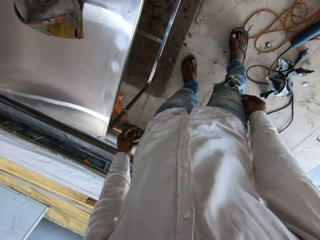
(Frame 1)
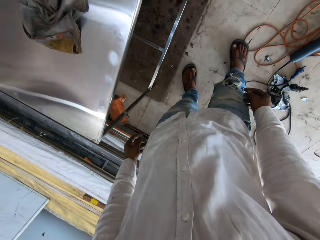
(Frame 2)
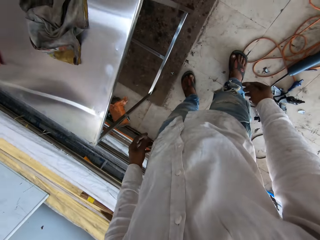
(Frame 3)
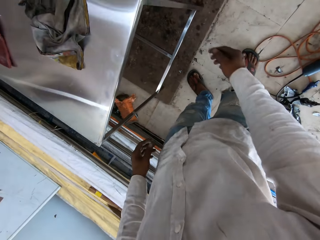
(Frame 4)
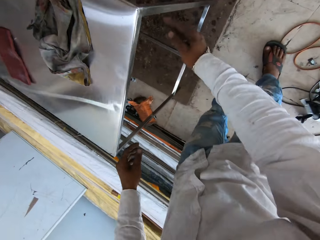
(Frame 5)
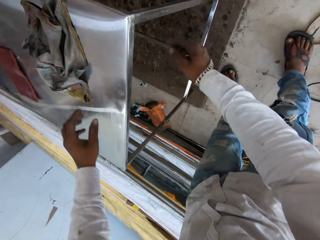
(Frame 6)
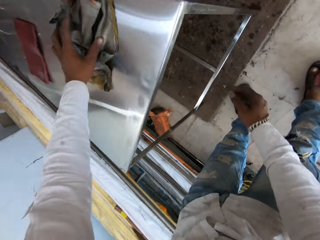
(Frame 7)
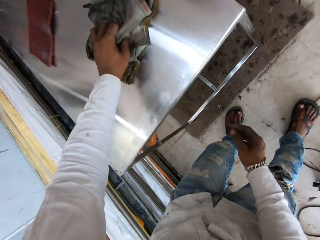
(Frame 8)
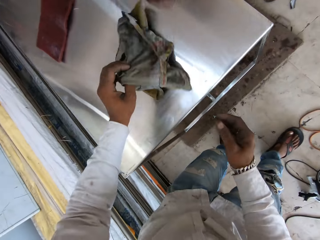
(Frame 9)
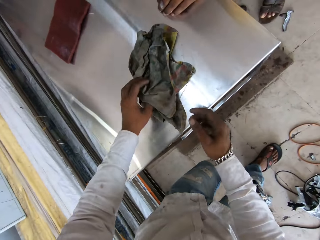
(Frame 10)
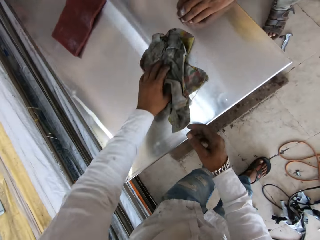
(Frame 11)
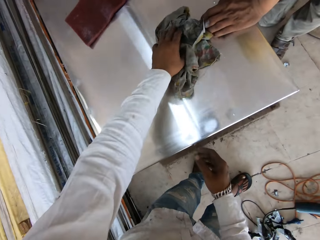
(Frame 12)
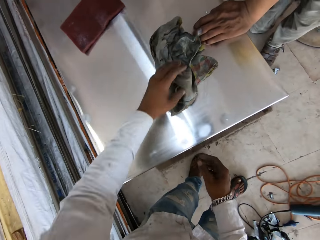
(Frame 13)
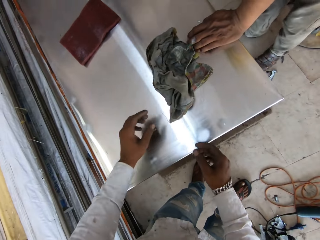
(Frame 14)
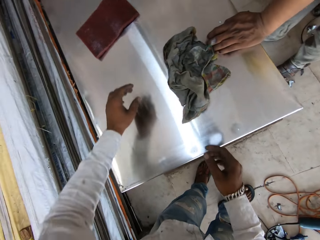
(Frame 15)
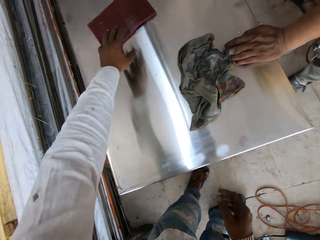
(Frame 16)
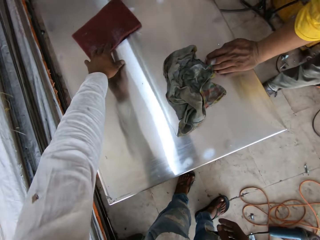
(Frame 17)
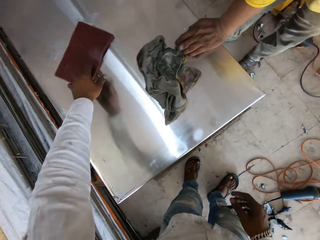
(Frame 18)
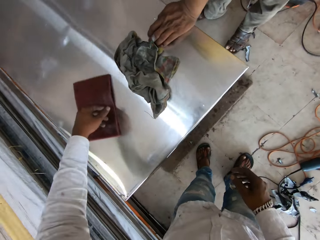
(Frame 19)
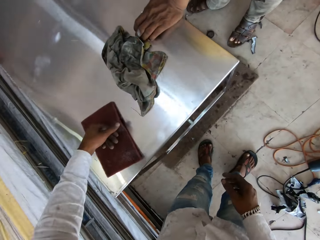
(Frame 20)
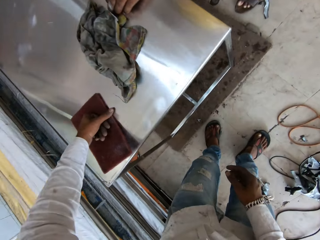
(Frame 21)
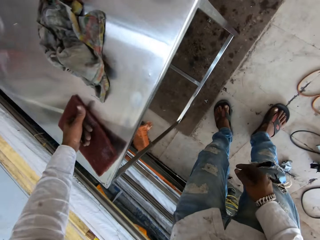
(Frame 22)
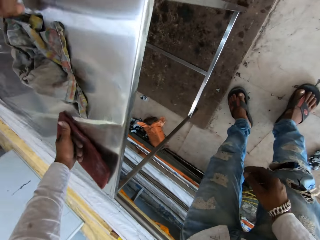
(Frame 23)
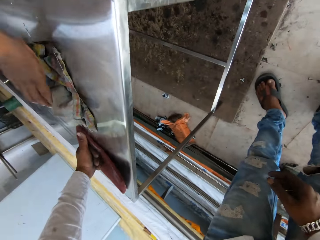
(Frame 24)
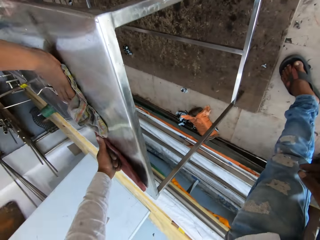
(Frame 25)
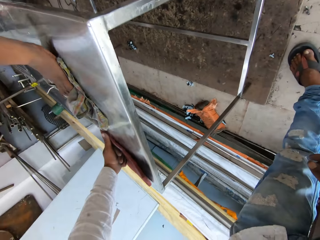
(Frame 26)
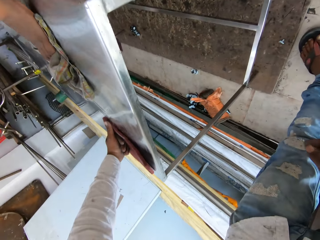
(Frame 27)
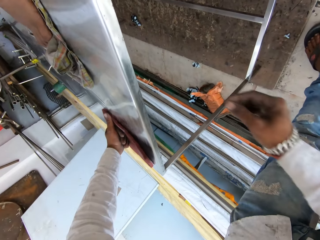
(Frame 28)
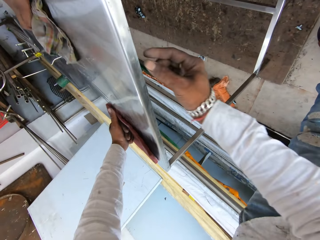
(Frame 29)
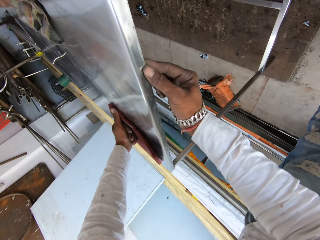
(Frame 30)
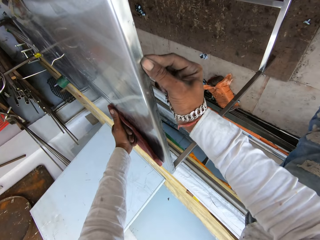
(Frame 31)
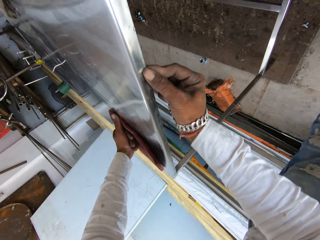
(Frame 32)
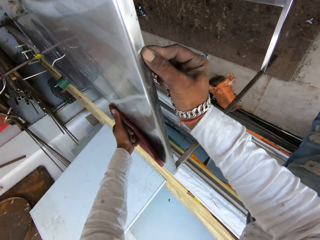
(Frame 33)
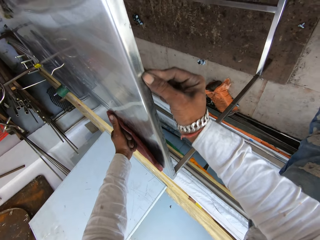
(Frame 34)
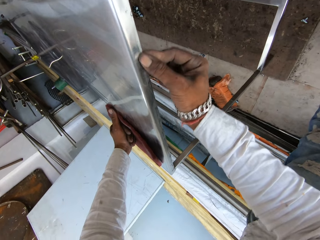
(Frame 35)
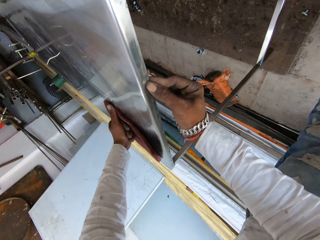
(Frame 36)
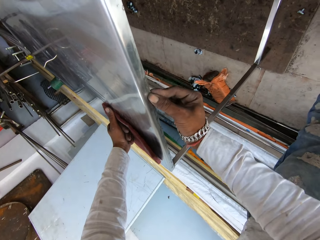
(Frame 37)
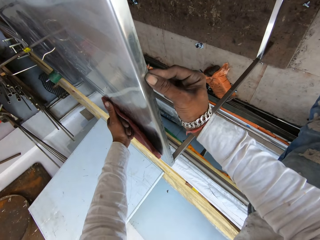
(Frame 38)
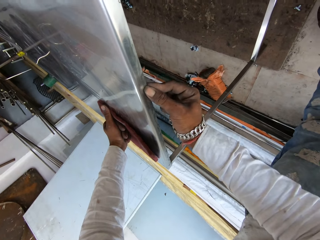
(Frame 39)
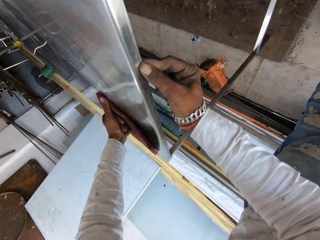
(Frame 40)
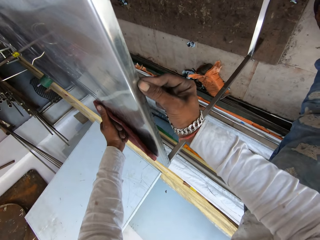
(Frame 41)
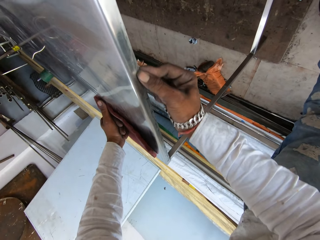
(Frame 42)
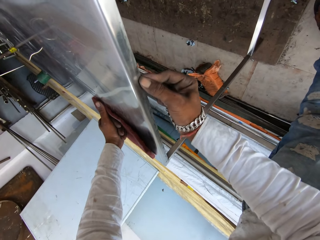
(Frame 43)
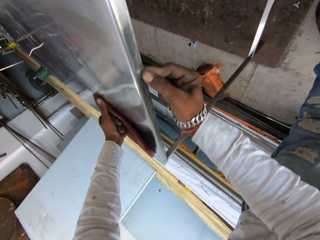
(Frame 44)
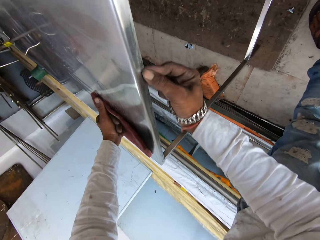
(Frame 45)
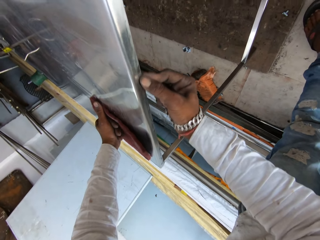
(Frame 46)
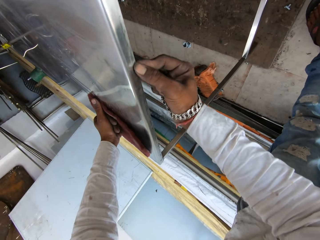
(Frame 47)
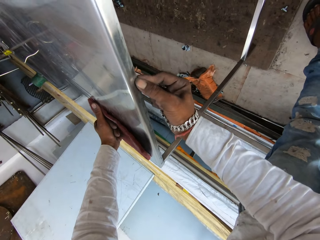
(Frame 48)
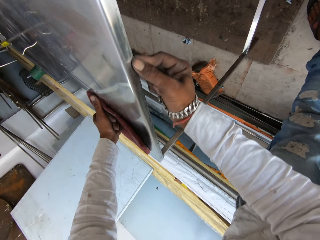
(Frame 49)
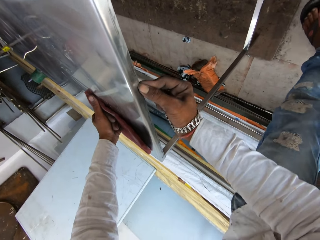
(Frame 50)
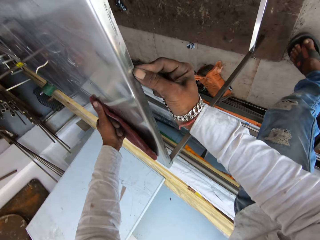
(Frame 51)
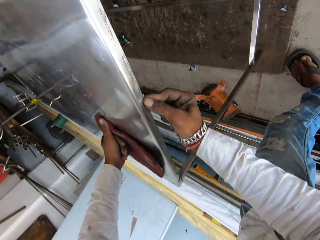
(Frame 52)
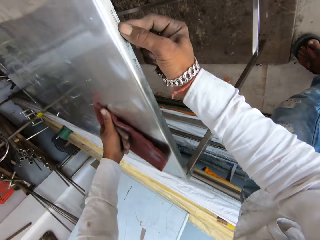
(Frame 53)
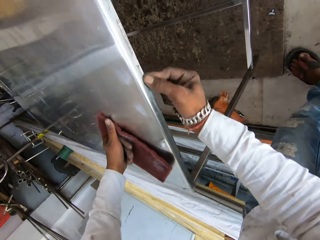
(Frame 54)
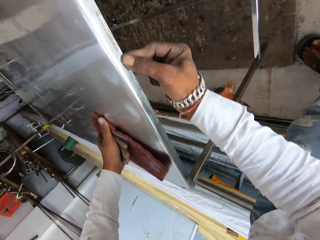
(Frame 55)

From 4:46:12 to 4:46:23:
The camera wearer picks up a piece of cloth from the table with his left hand. He touches the cloth on the table. He picks up the sandpaper on top of the table. He pulls a piece of sponge with his left hand. He holds on to the sandpaper. He scrubs the table edge with his right hand. He touches the table.

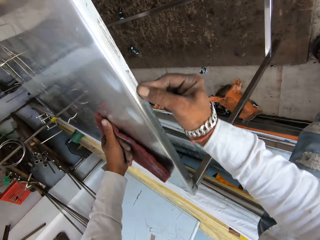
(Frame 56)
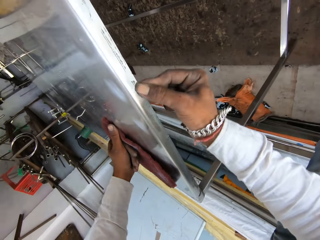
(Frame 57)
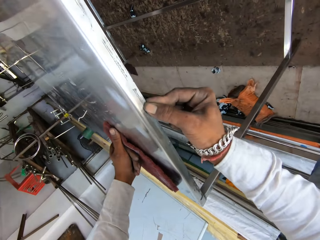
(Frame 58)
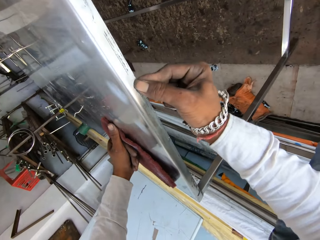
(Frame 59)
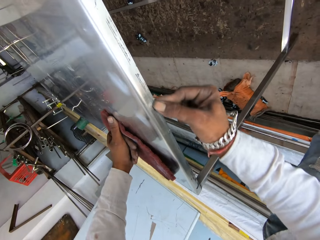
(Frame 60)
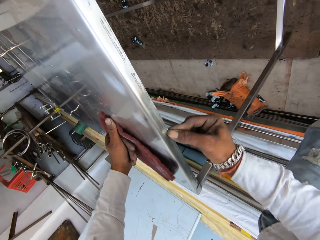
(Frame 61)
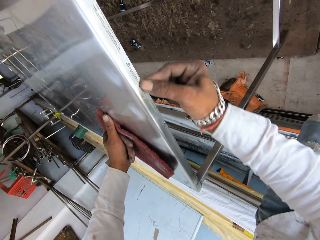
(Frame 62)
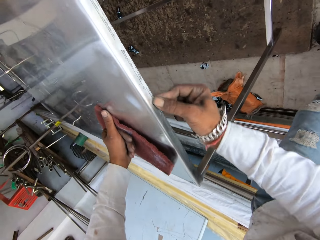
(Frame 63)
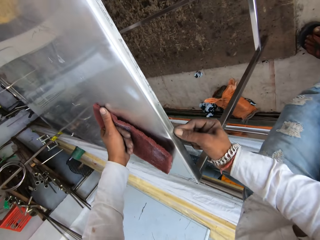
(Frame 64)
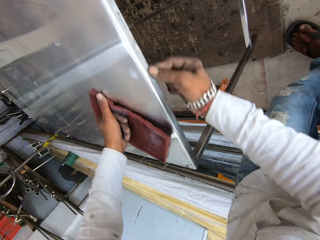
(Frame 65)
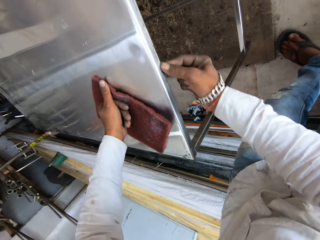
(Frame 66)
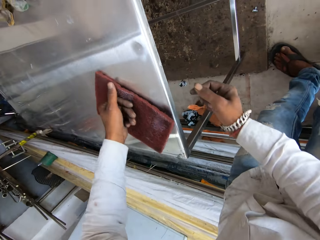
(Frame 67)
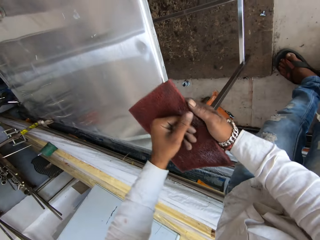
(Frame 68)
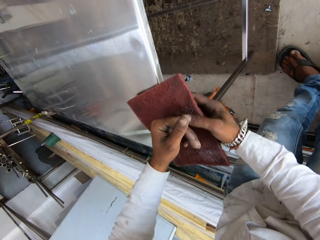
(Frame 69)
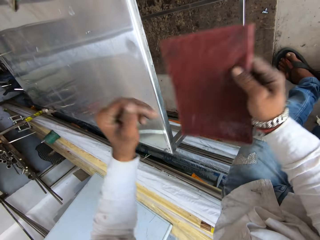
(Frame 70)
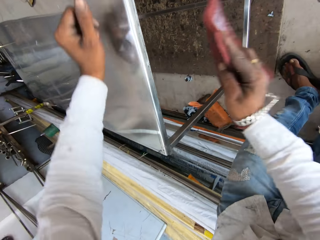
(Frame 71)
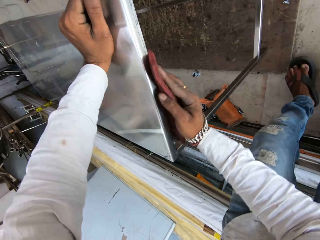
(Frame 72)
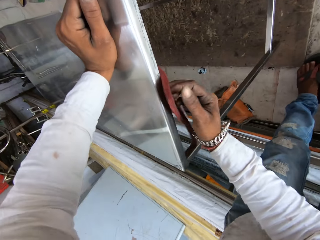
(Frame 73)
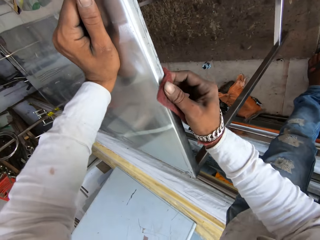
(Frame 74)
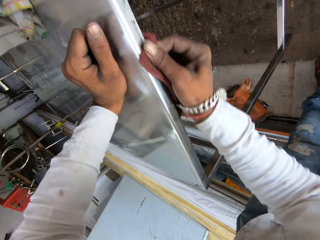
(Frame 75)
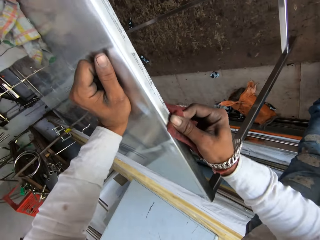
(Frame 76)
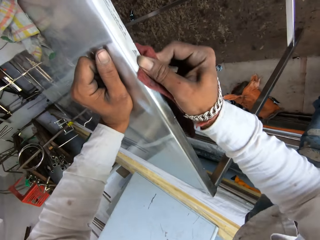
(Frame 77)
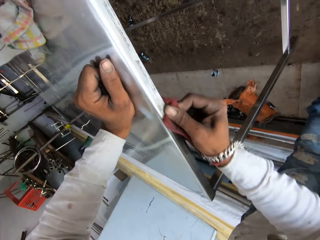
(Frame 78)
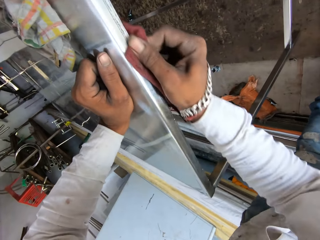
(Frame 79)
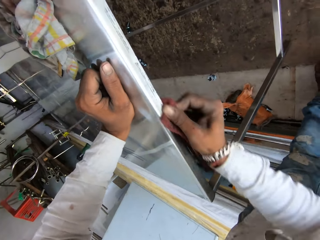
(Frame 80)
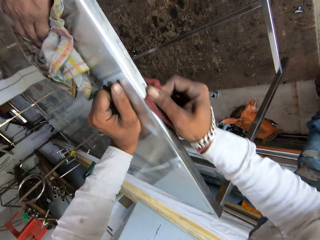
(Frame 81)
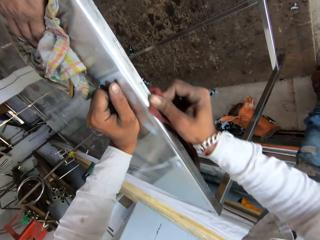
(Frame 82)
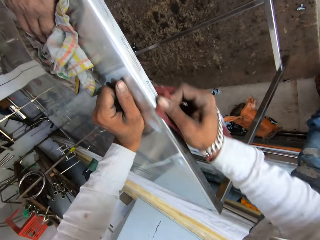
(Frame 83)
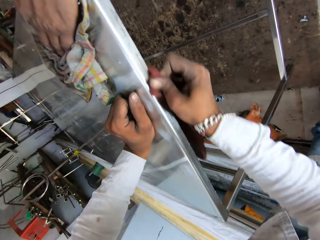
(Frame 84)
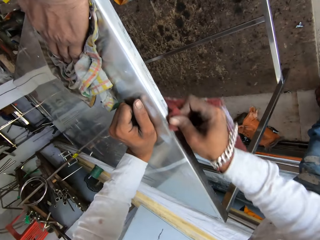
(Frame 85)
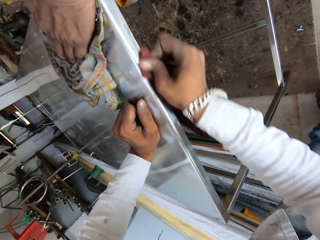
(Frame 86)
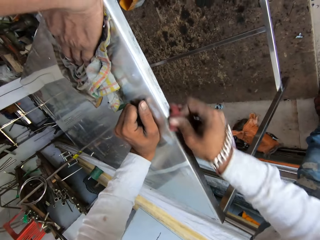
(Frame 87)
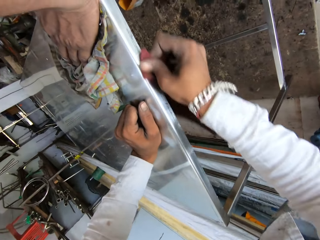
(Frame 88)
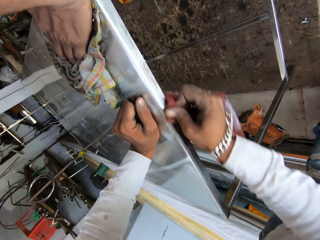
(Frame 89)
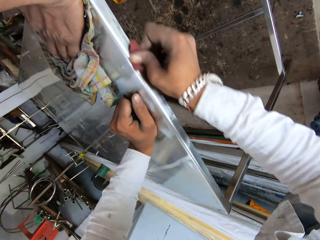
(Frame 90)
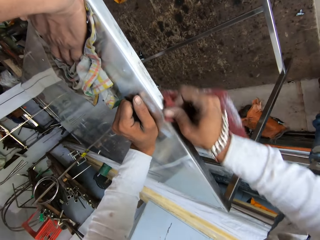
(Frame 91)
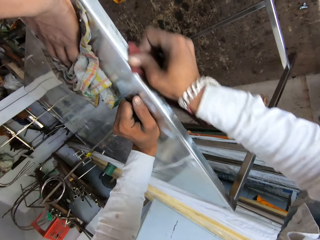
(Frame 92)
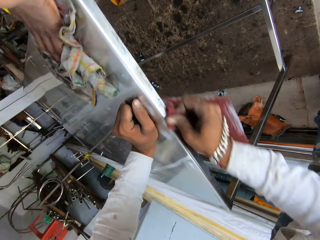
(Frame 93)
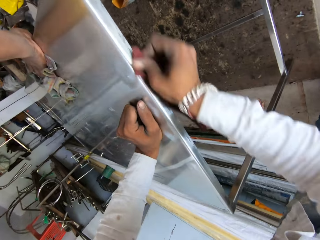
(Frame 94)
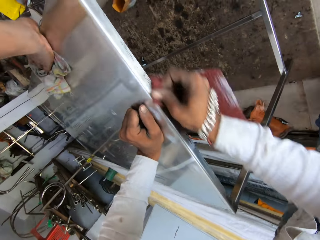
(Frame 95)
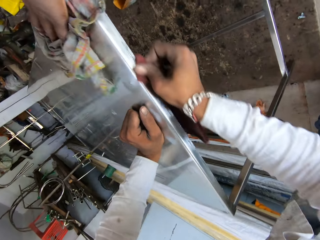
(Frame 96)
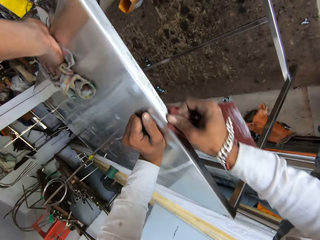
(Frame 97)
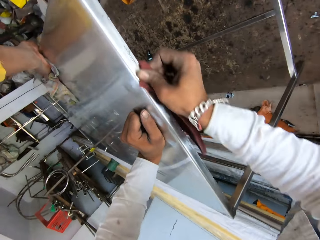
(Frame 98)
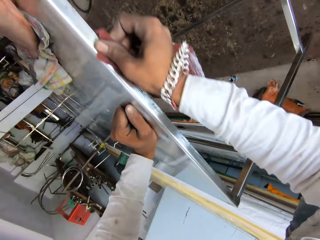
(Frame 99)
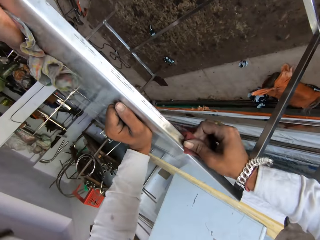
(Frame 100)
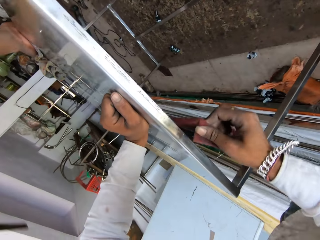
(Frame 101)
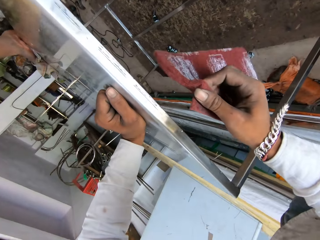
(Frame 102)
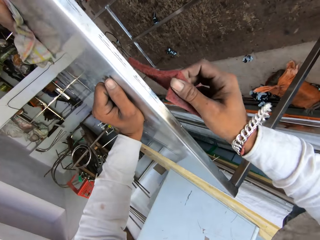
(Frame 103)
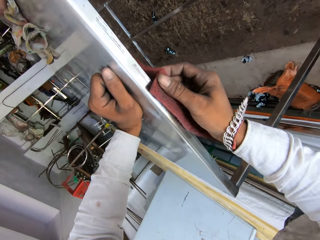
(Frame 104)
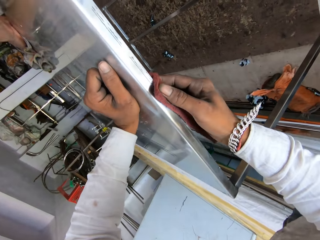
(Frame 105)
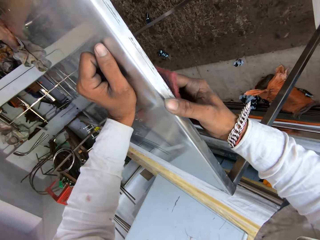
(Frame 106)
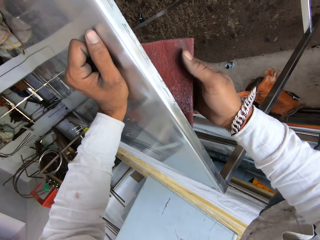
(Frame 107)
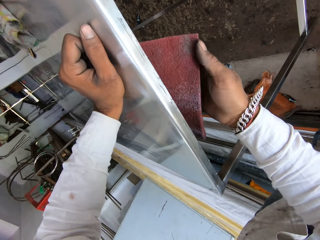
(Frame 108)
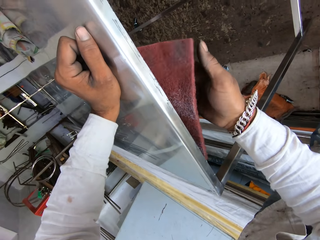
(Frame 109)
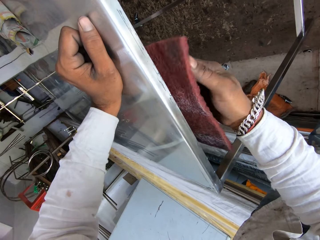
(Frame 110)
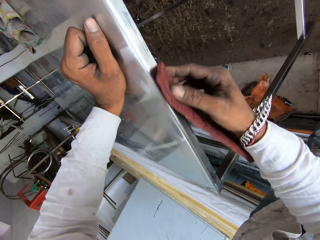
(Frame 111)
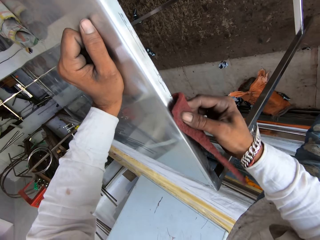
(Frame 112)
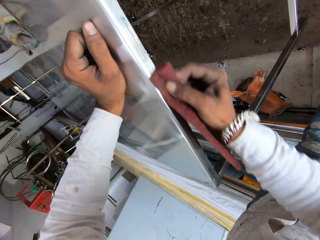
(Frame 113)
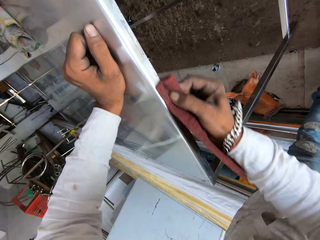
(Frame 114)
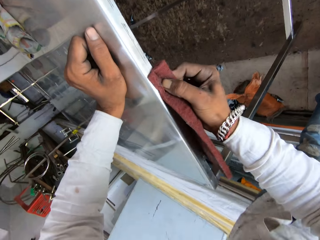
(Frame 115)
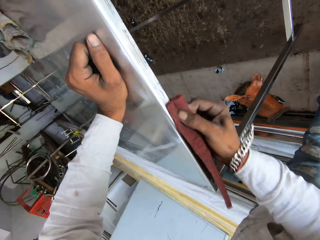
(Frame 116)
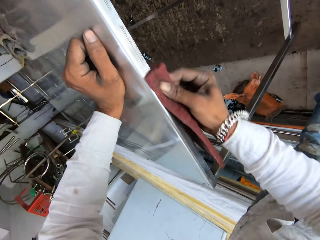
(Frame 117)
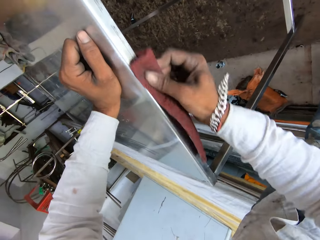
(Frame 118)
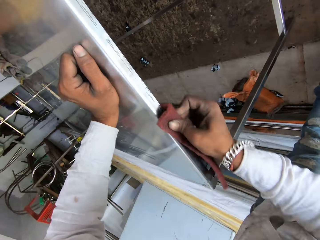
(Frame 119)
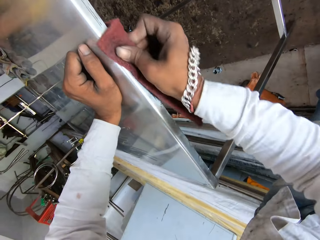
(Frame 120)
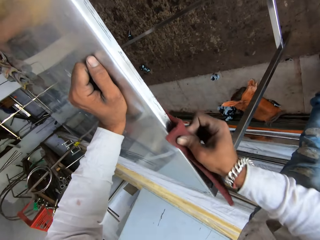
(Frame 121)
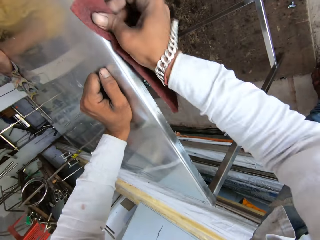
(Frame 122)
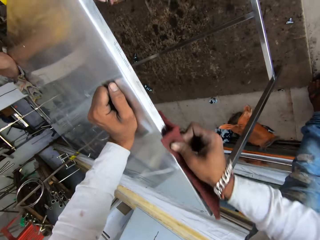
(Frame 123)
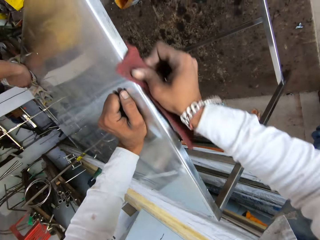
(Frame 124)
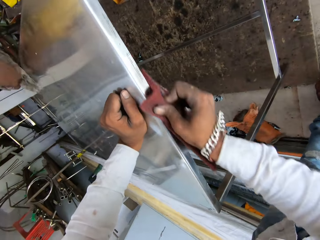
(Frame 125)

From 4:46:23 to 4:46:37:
The camera wearer exchanges the piece of sponge to his right hand. He scrubs the table edges with the piece of sponge.
